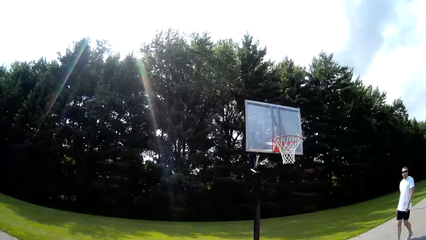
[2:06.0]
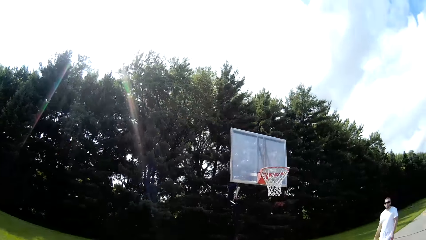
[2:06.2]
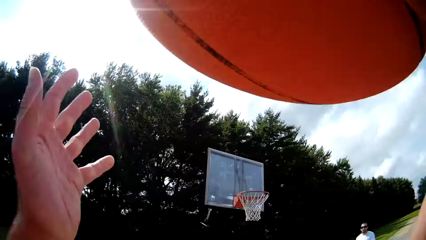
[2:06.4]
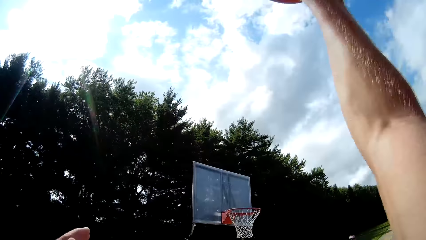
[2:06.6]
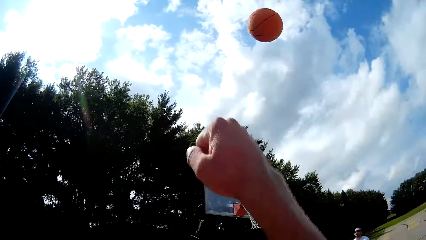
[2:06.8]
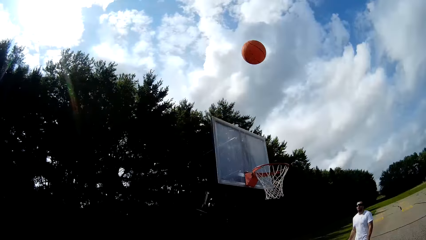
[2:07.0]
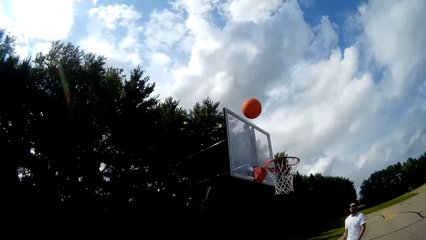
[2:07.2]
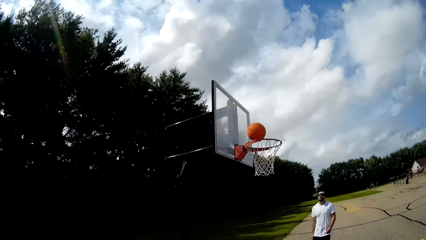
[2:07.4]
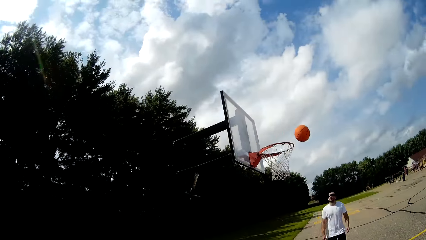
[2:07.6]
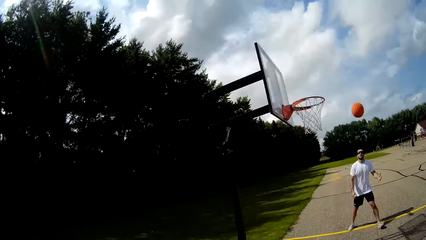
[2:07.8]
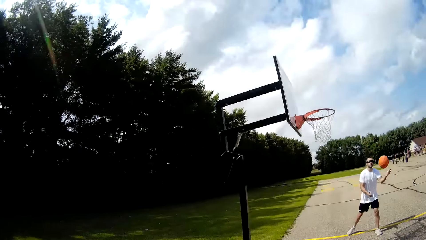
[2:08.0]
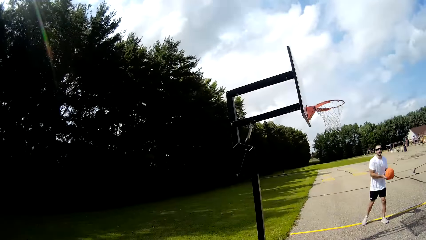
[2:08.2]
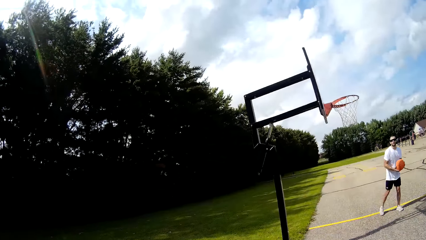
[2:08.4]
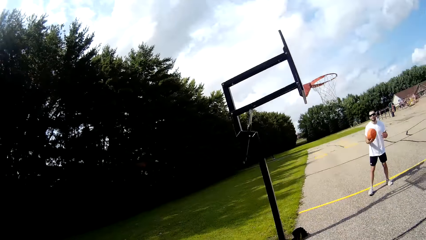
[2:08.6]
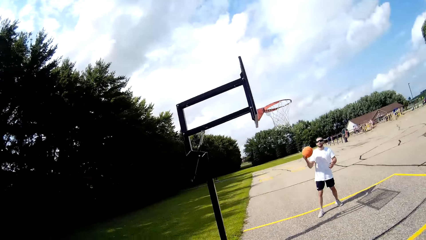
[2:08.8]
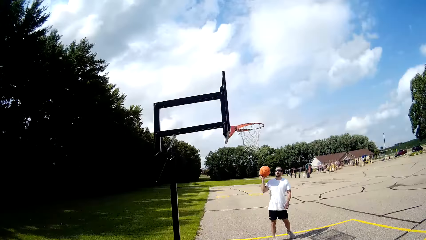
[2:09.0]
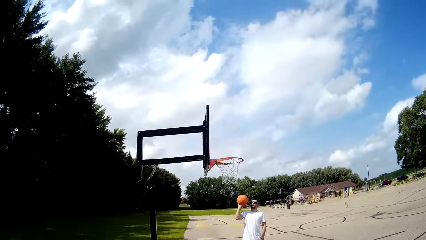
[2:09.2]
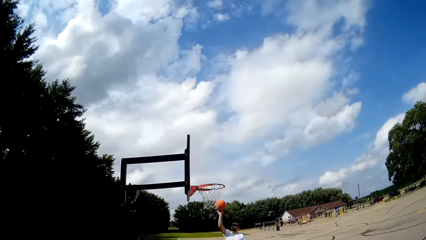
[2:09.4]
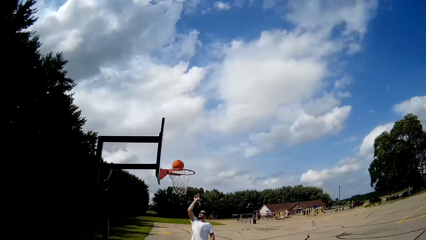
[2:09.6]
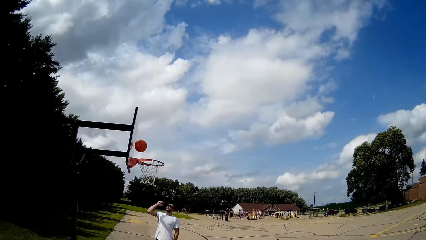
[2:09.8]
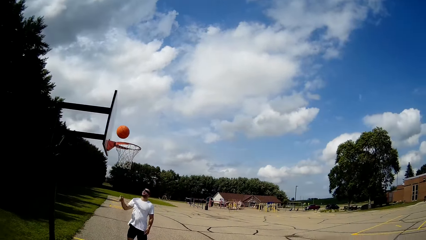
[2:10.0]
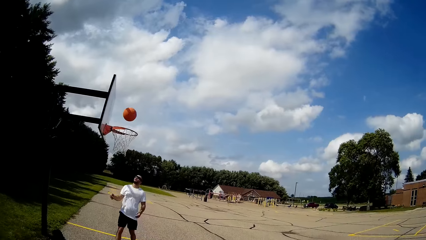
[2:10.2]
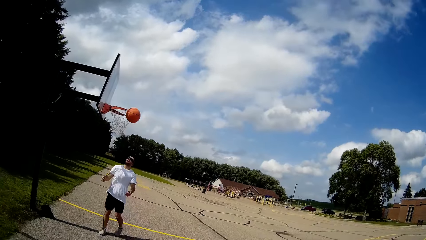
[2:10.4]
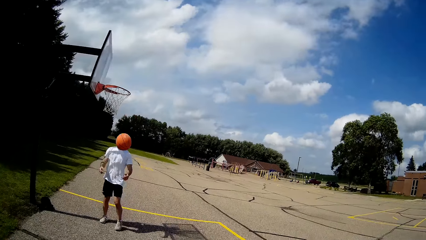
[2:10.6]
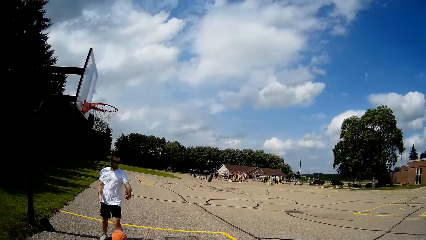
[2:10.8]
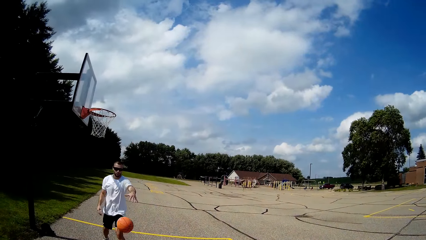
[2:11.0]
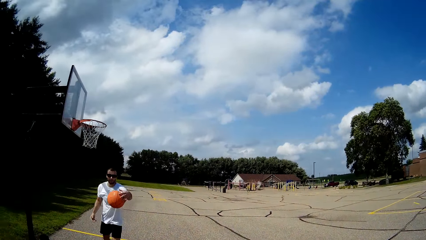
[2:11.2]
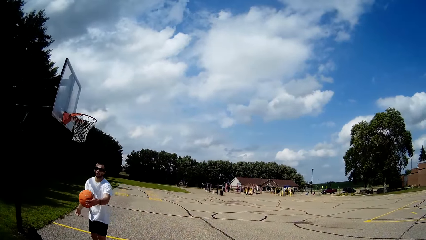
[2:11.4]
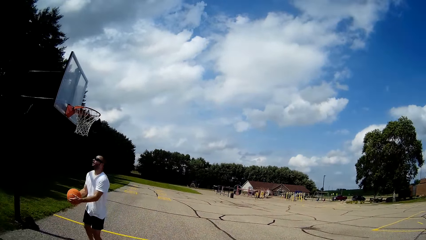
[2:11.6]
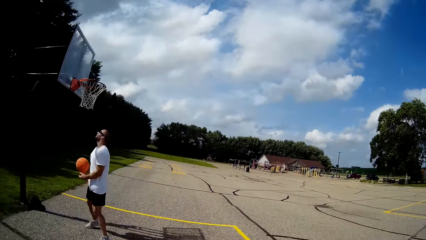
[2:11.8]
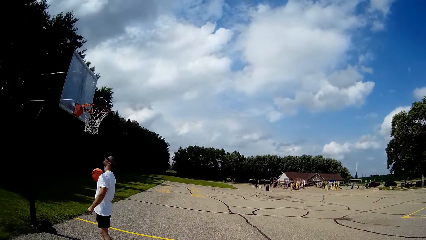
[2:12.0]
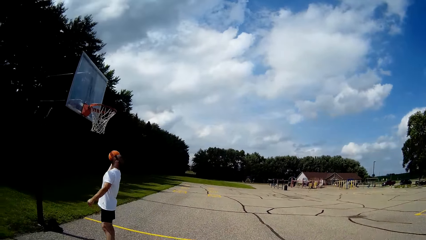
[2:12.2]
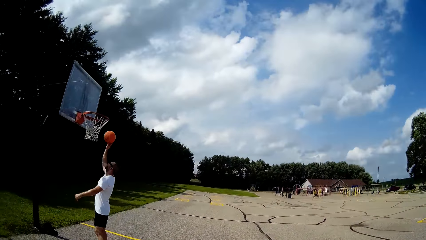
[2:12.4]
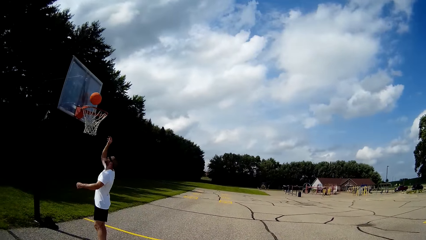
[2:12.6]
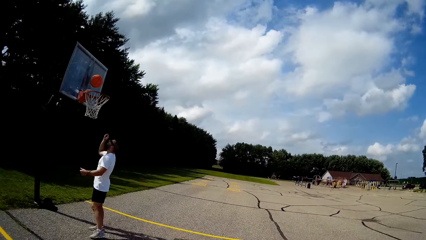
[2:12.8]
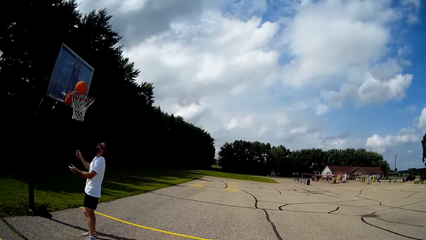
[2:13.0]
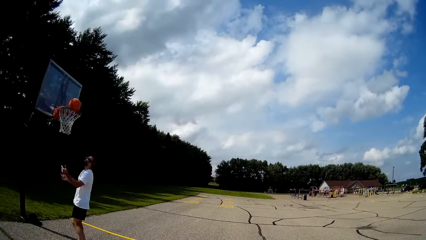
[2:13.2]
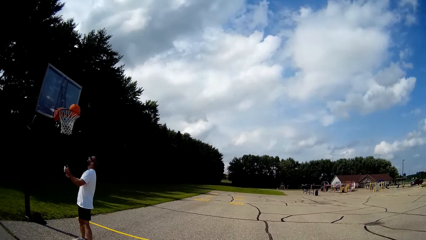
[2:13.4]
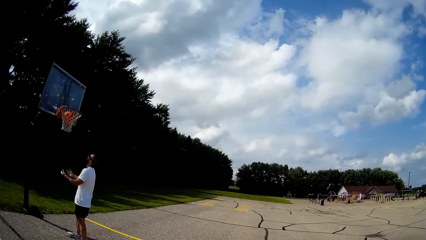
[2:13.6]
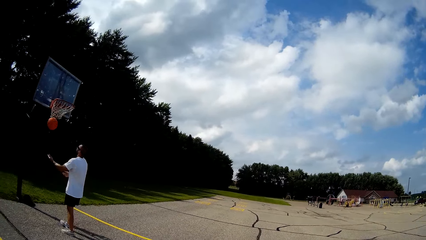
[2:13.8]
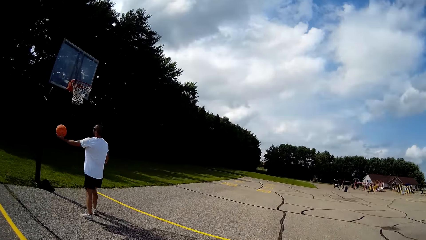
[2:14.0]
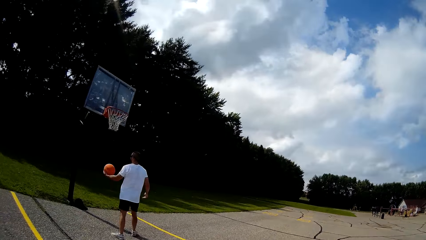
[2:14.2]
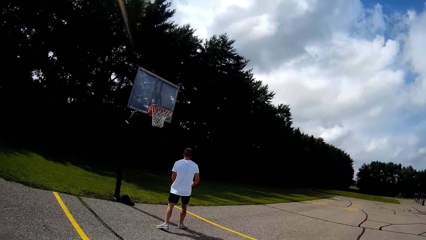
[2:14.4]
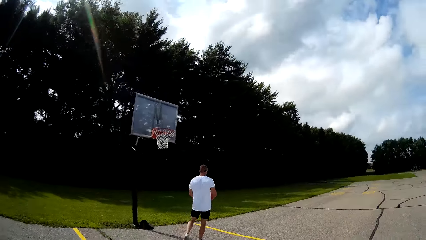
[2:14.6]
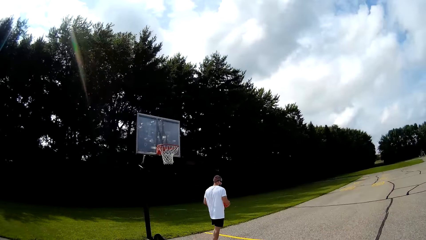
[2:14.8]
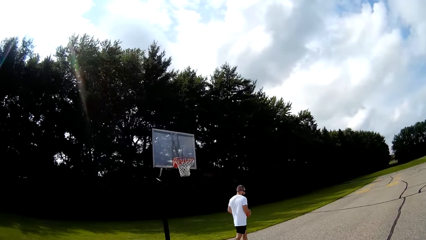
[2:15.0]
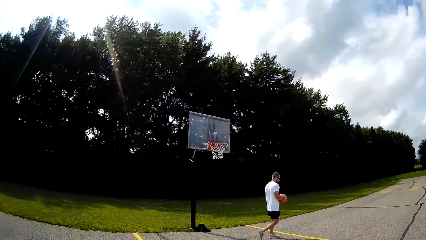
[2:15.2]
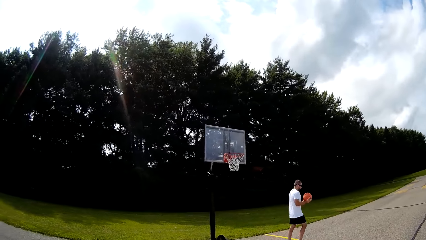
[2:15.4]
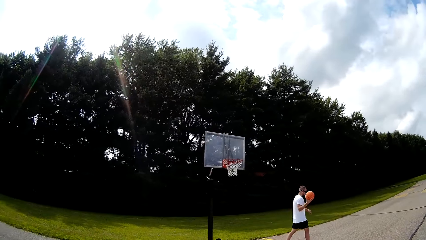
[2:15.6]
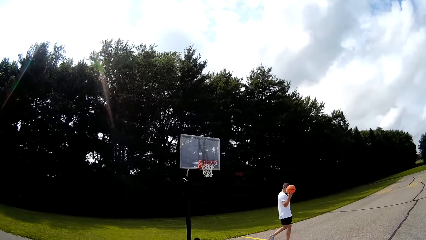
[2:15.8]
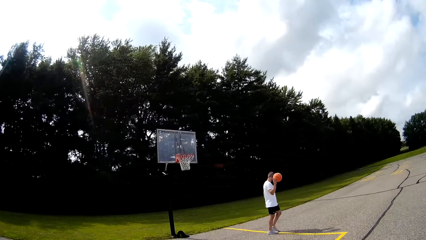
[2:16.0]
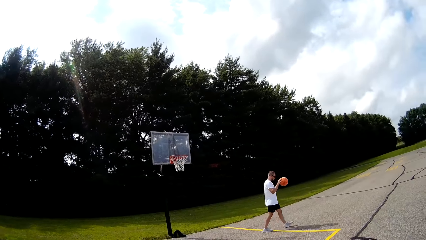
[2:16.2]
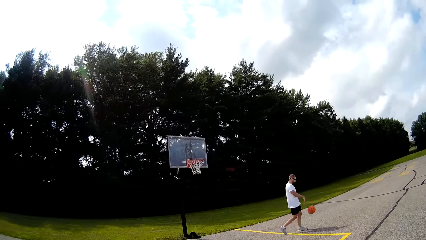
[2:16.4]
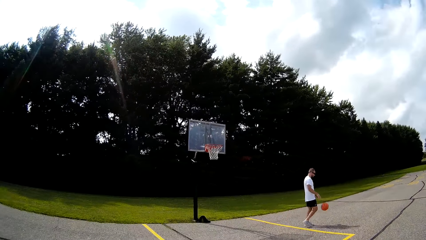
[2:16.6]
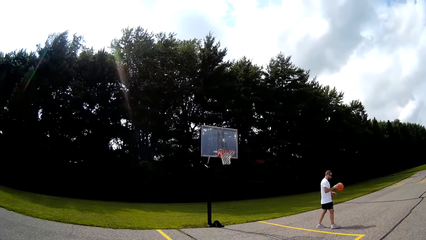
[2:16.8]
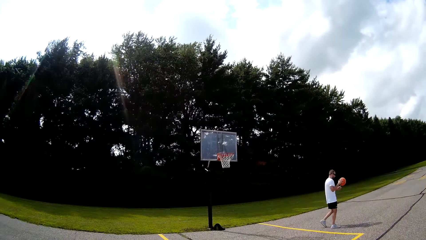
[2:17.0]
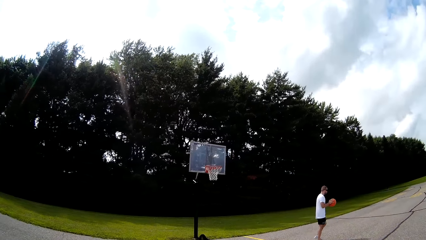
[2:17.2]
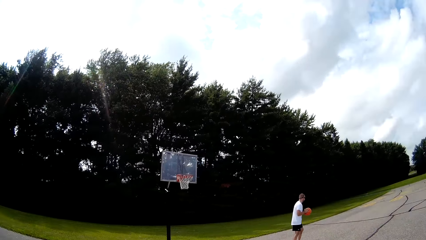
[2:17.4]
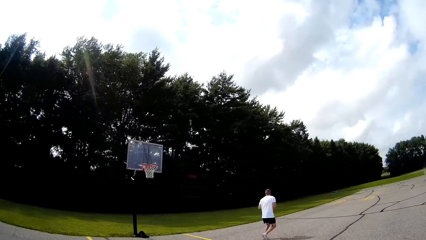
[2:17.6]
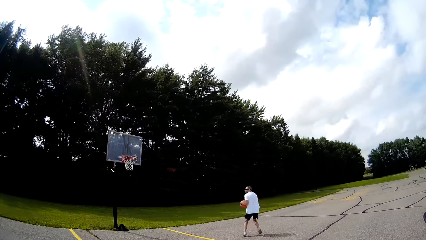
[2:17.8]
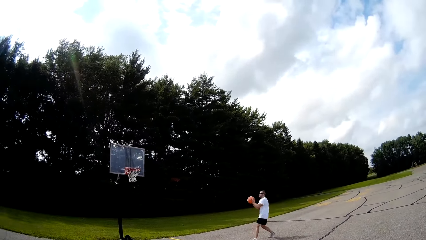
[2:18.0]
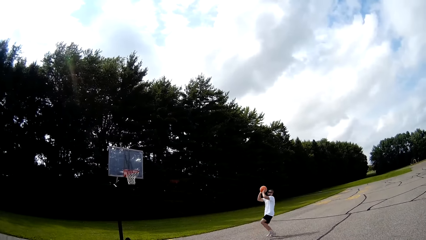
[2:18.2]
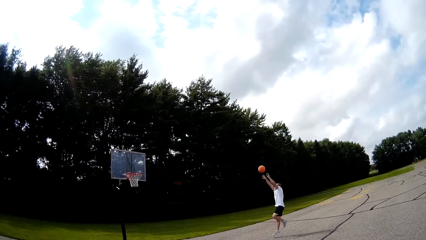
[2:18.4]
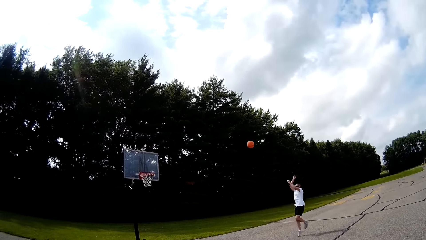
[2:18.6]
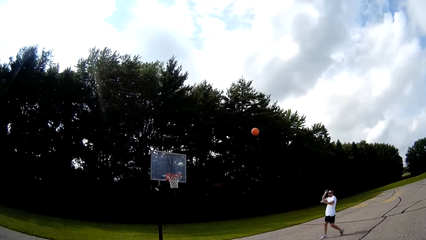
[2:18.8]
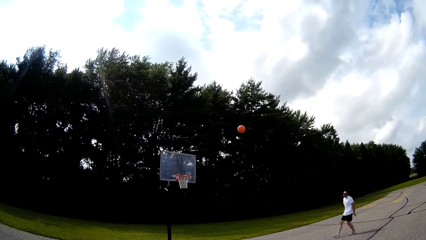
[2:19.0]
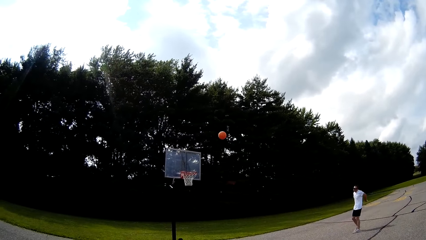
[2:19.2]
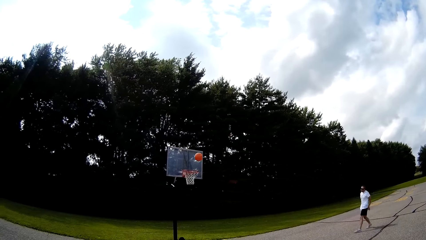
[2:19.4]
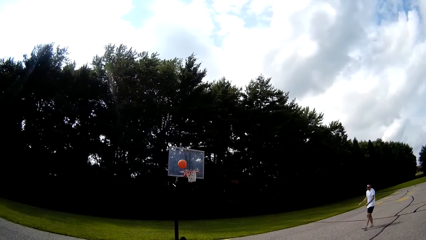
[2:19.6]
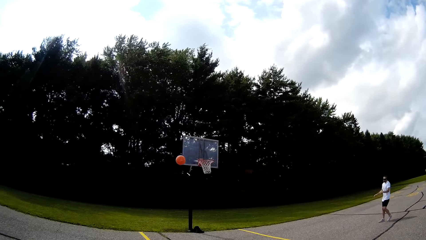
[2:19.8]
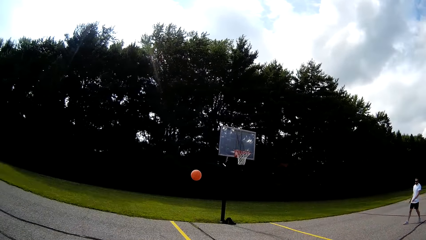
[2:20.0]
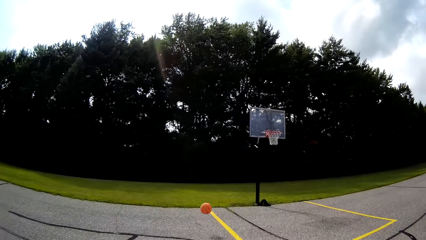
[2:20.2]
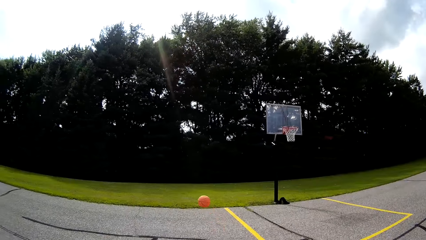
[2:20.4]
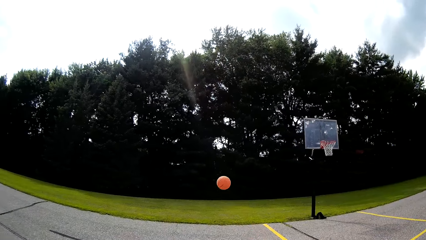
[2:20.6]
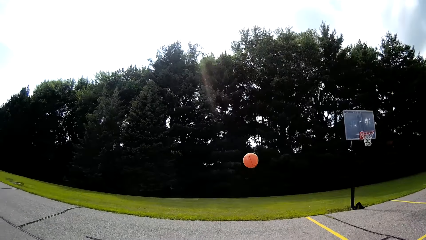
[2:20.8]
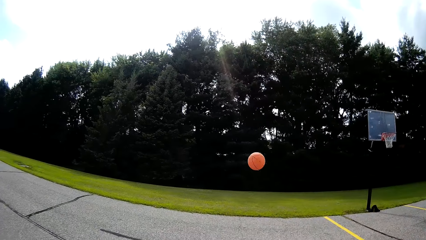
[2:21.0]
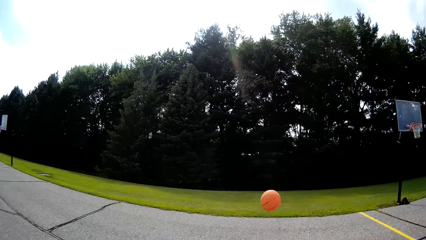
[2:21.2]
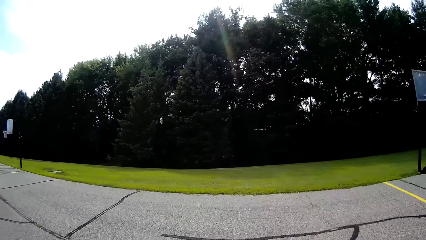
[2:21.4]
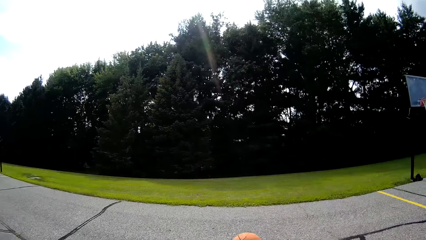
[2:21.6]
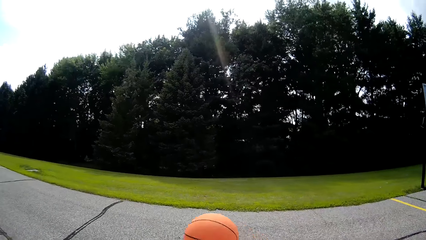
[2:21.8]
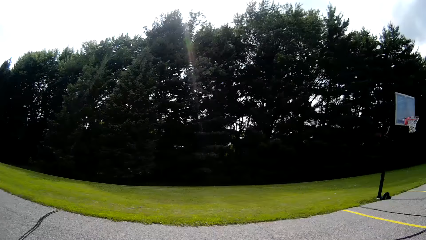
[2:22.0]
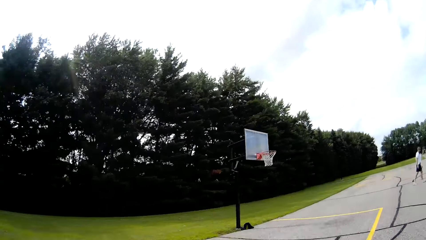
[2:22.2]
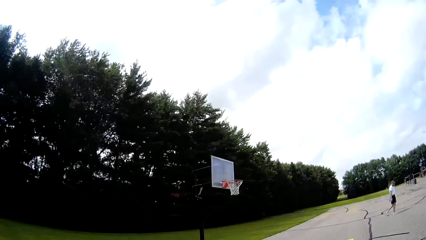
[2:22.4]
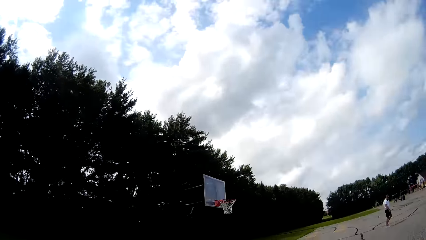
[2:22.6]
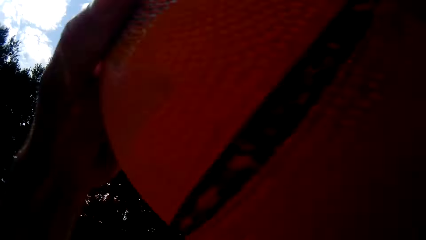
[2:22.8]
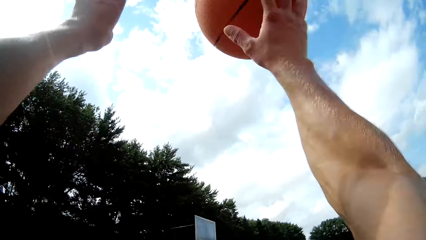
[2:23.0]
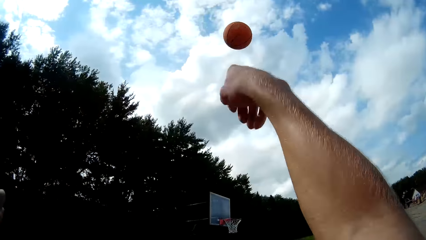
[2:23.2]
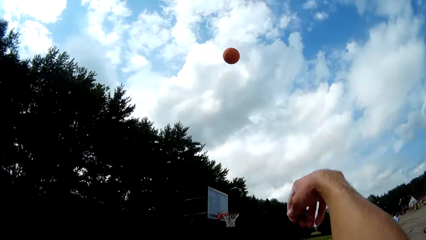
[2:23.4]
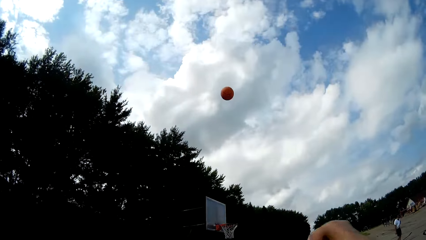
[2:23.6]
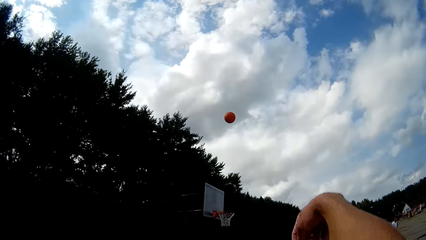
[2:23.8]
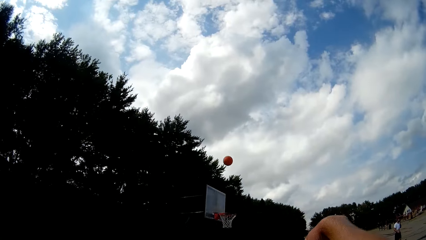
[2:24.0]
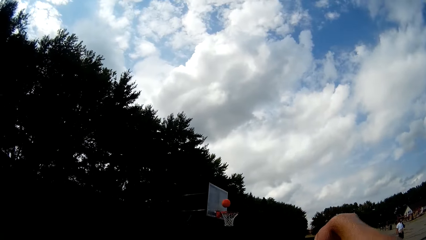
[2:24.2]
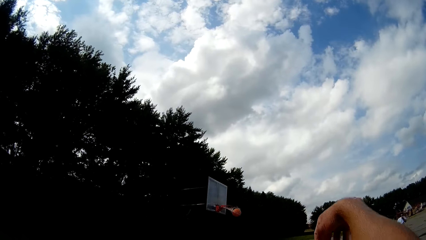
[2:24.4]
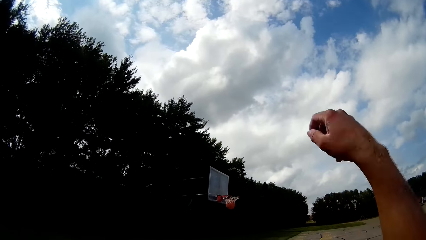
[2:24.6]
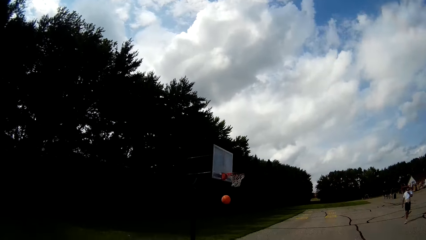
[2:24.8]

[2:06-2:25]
The camera wearer throws the basketball toward the rim with his hands. A man catches the basketball with his right hand and passes the basketball to his left hand. The man throws the basketball toward the rim with his left hand. The man catches the basketball with his right hand and passes the basketball to his left hand. The man throws the basketball in the rim with his left hand. The man catches the basketball with his left hand and passes the basketball to his left hand. The man bounces the basketball on the floor with his hands. The man throws the basketball toward the rim with his hands. The camera wearer runs after the ball. He catches the basketball with his hands. He throws the basketball in the rim with his hands.
